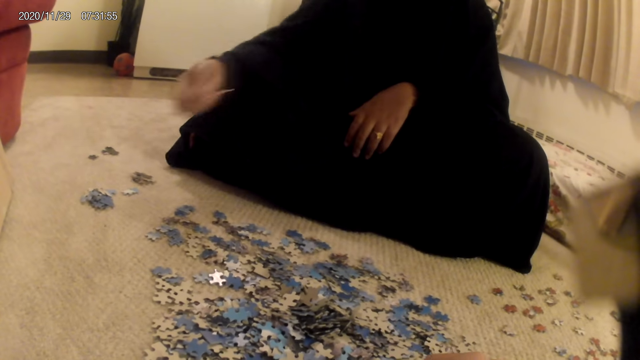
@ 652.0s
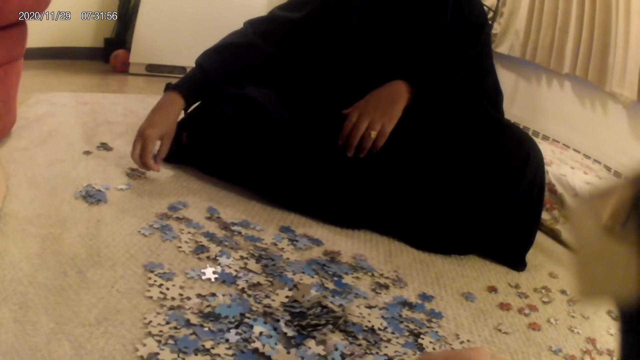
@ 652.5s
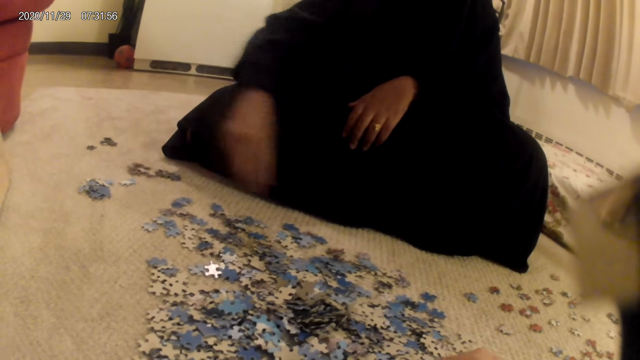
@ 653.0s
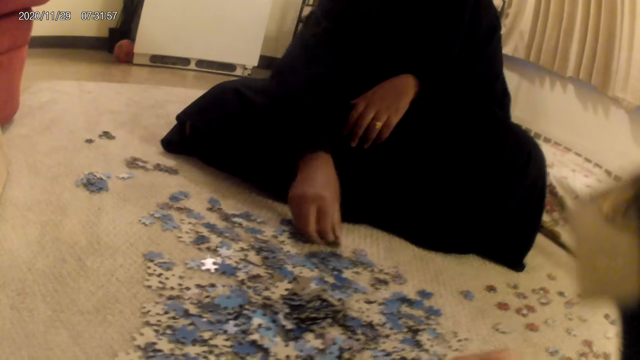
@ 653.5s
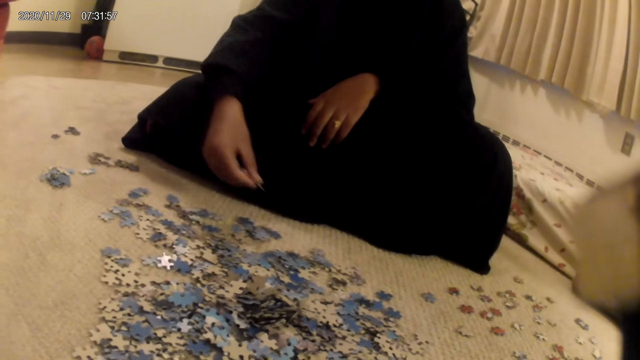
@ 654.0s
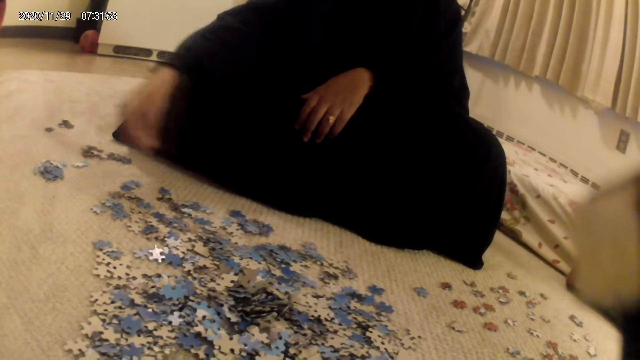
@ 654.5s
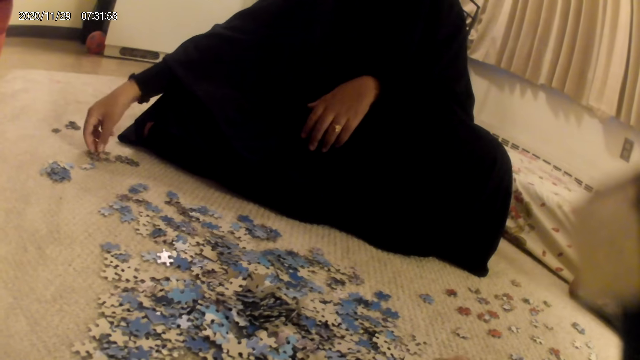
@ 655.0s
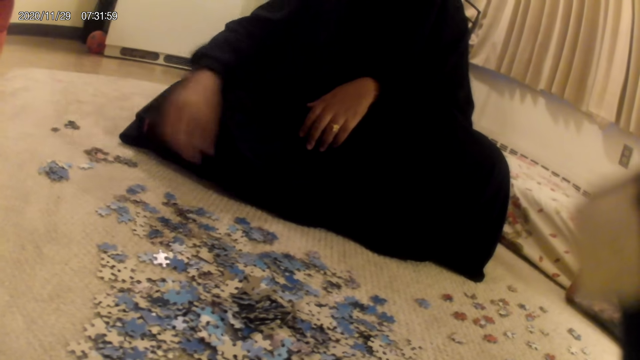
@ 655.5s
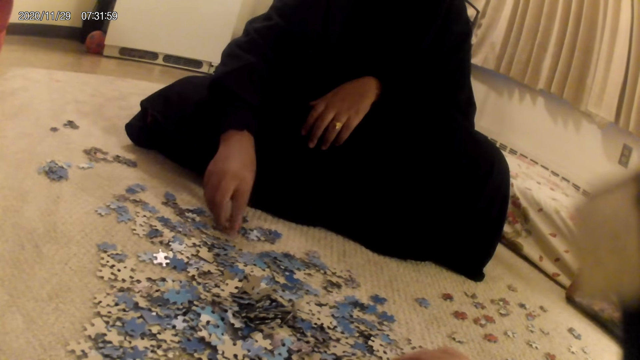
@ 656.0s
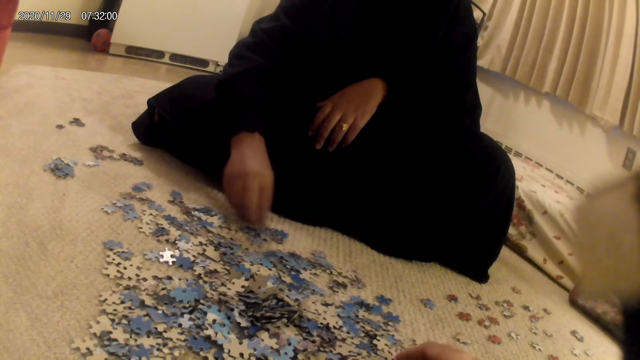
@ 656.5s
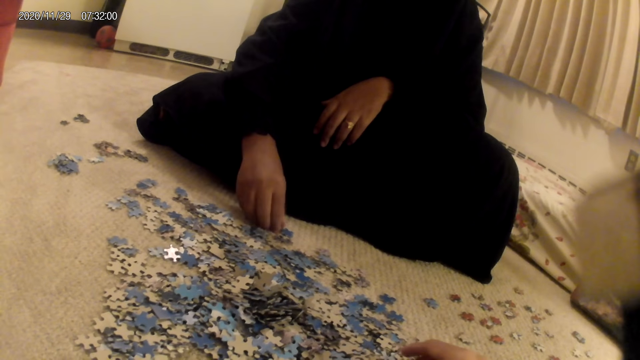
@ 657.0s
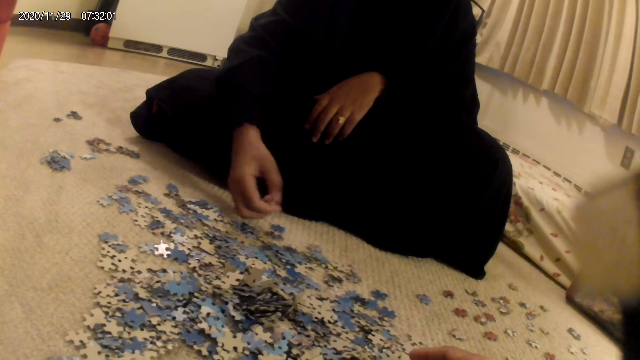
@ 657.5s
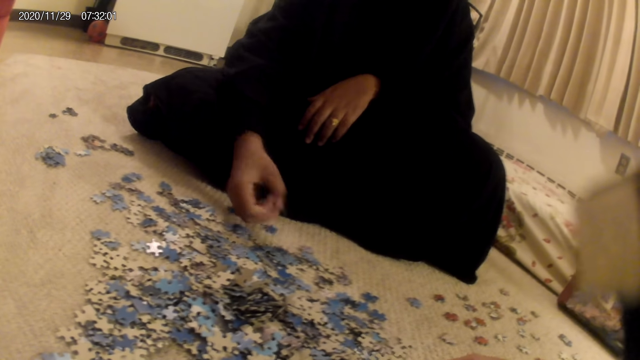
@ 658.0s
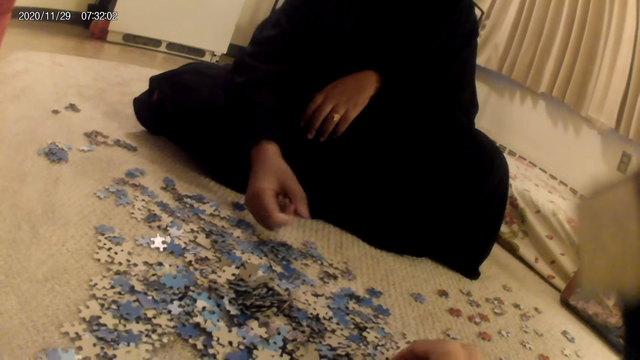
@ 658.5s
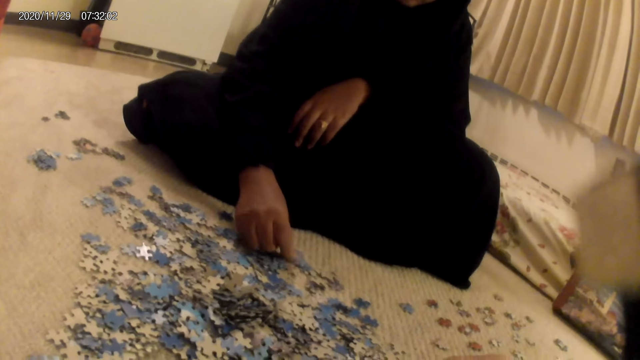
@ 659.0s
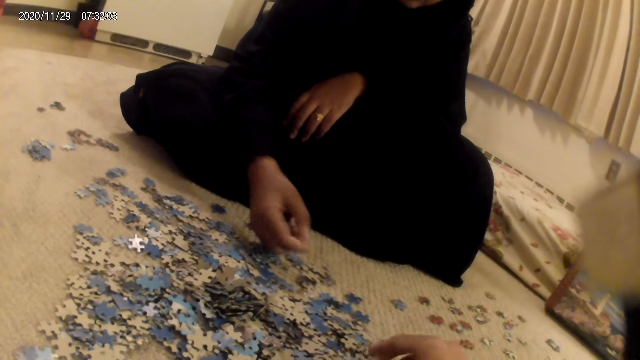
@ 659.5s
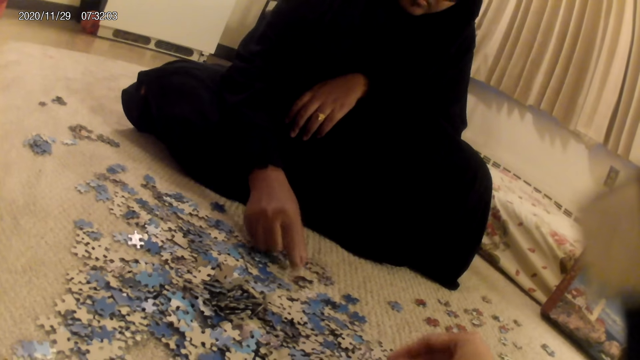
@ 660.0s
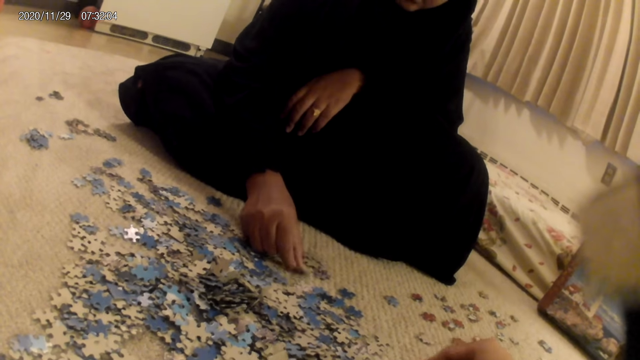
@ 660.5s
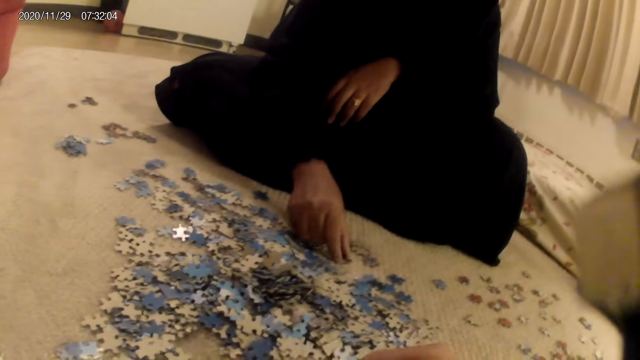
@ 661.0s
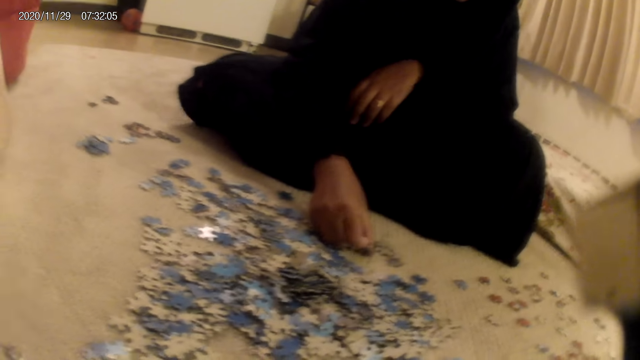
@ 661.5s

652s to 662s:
The camera wearer puts down the jigsaw pieces. The woman moves the card on the floor and picks the card from the floor. The camera wearer puts down the jigsaw pieces. The woman moves the card on the floor, sorts the cards on the floor, and picks up the jigsaw pieces.

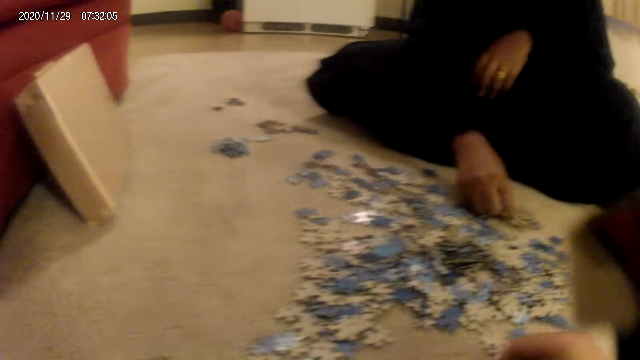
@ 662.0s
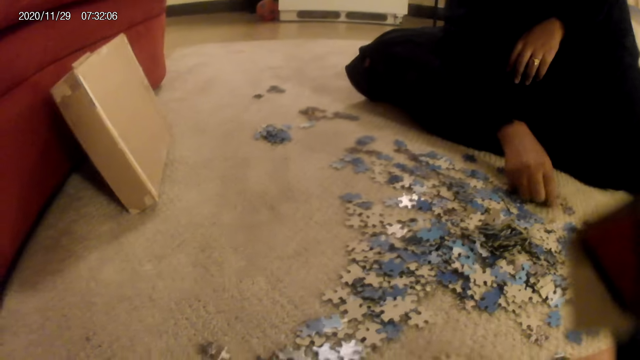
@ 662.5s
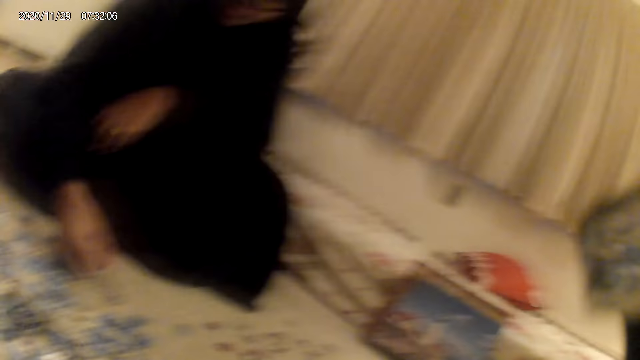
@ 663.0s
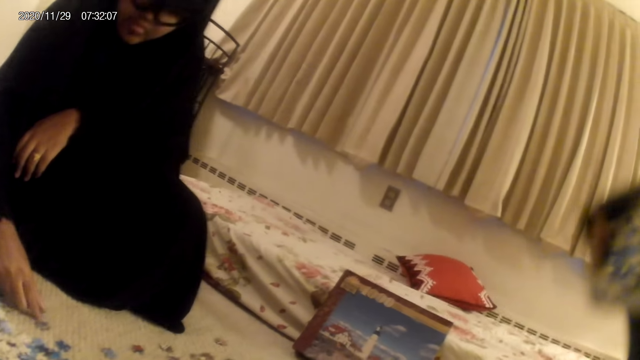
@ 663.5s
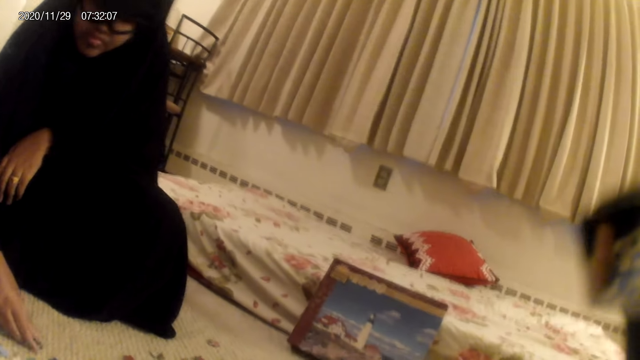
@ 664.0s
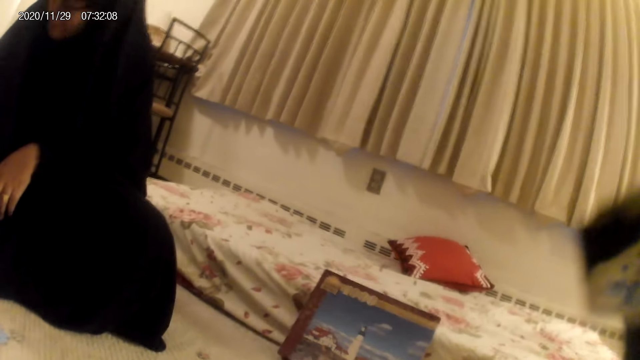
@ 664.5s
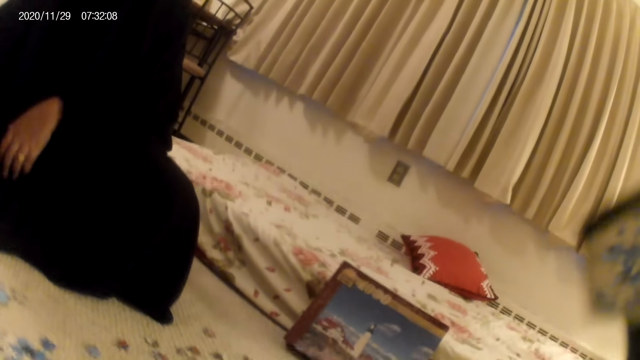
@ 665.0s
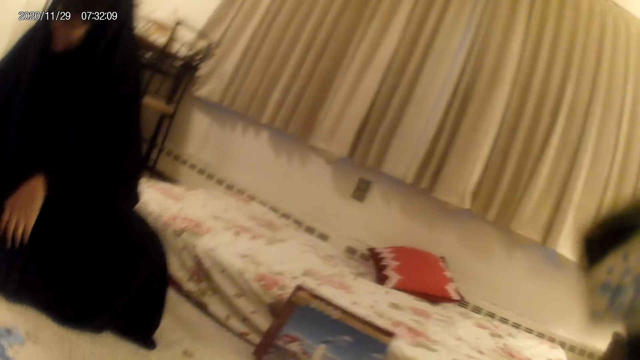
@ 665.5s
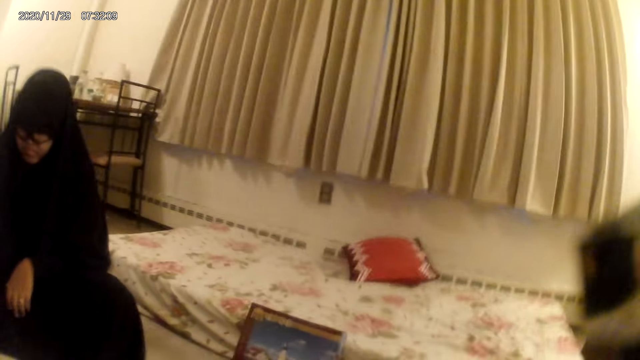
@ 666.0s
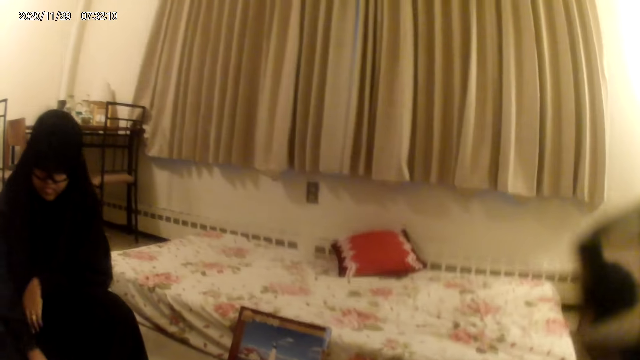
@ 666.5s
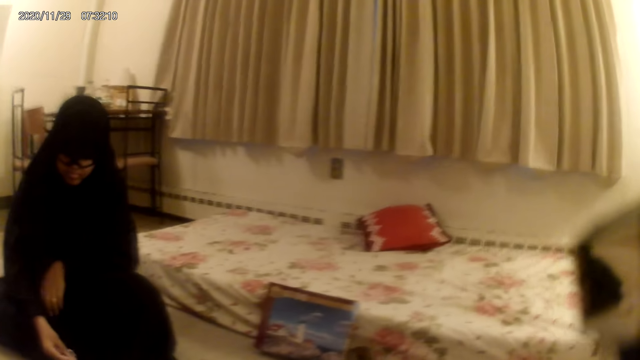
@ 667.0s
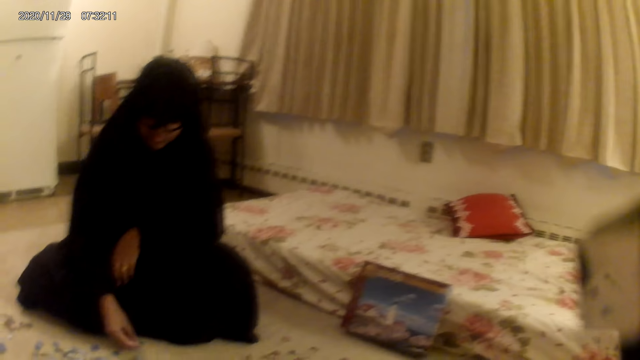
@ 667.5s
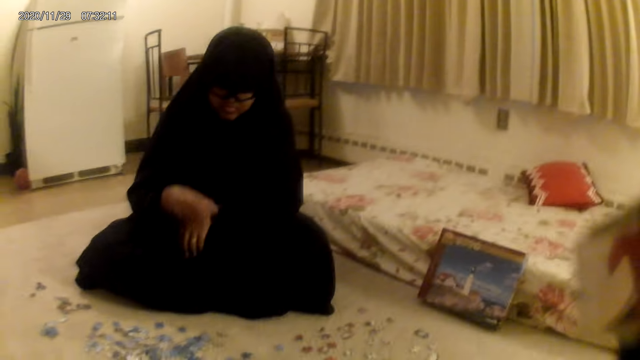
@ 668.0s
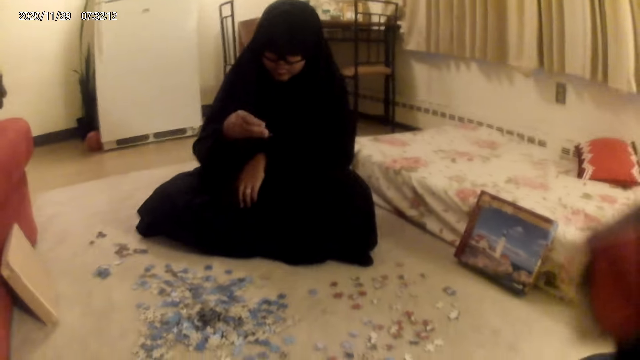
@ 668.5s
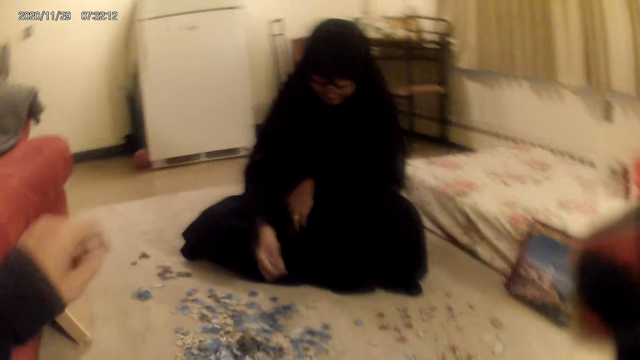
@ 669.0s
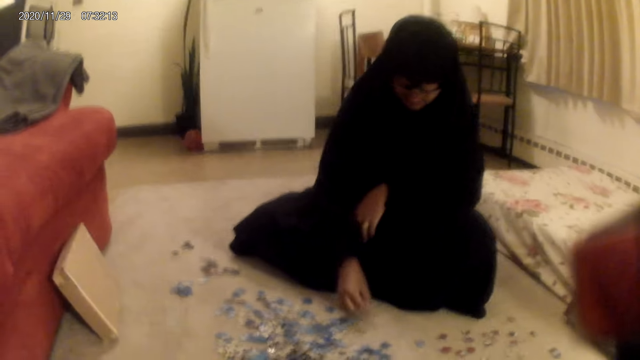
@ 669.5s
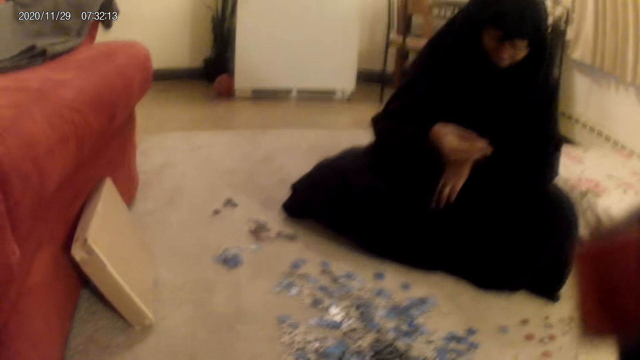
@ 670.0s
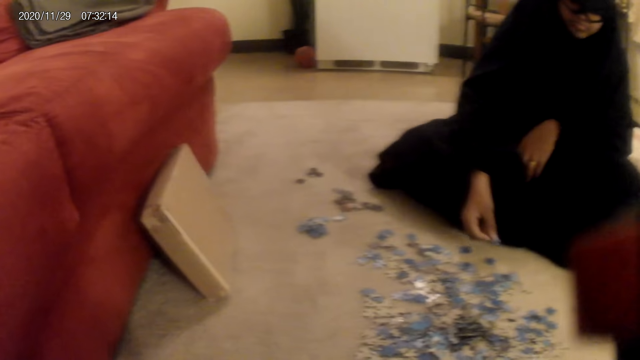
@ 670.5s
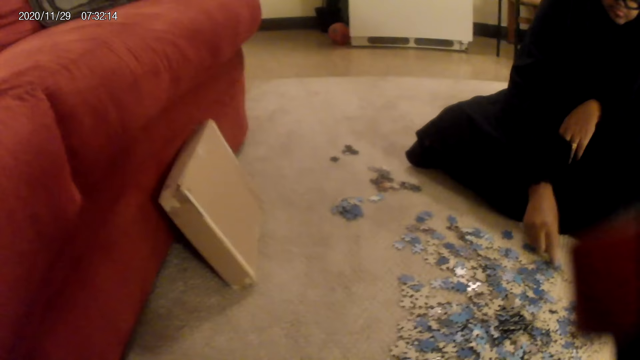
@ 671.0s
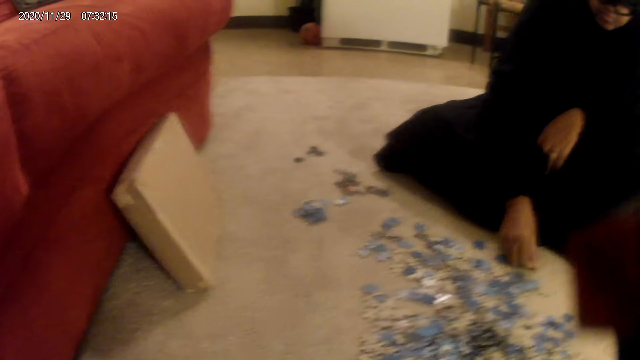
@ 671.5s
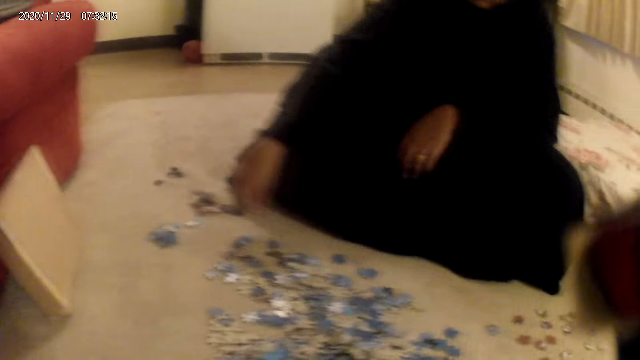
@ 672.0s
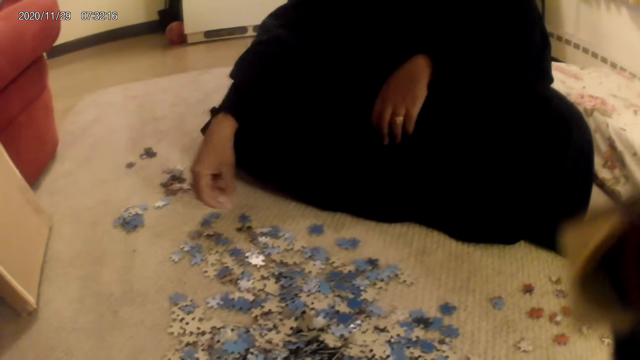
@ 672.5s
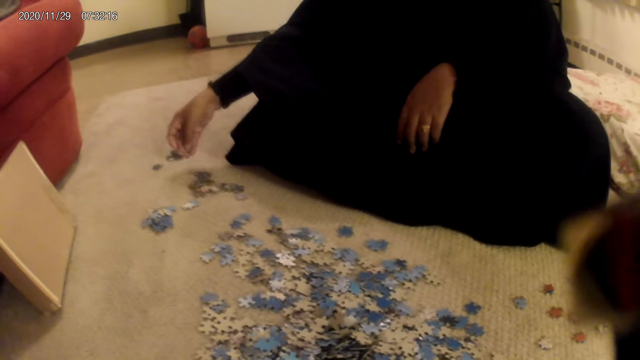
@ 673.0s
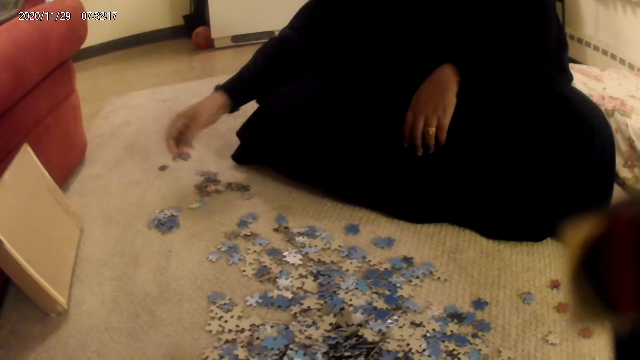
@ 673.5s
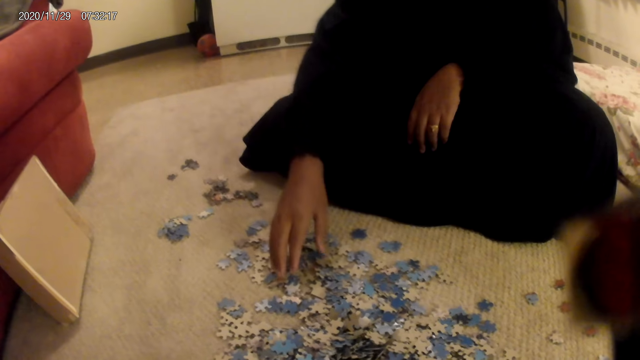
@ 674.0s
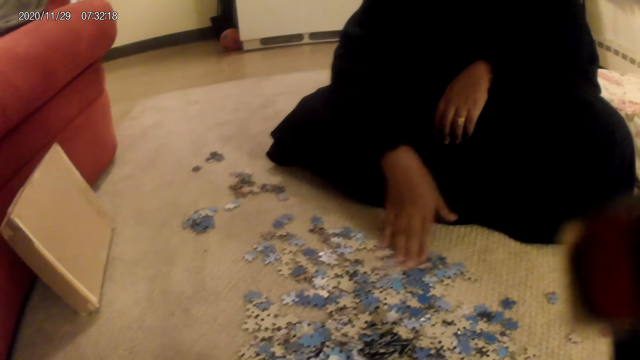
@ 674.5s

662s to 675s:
The camera wearer does something. The woman moves the card on the floor. The camera wearer looks around. The woman picks the card from the floor and looks at the jigsaw pieces. The camera wearer does something. The woman picks the card from the floor, sorts the card from the floor, puts down the jigsaw pieces, and moves the card on the floor.
